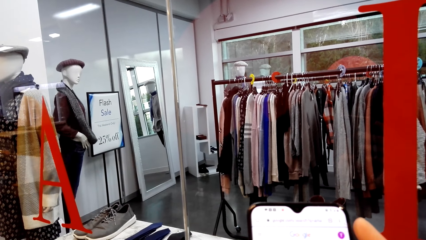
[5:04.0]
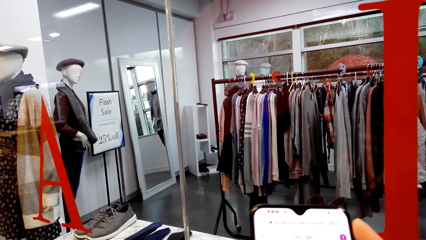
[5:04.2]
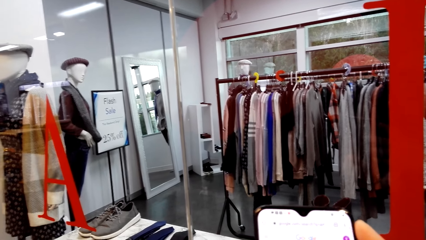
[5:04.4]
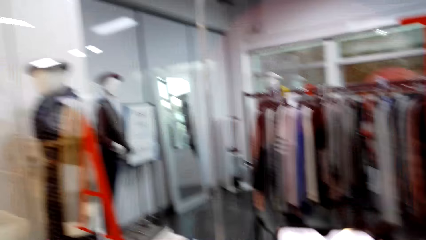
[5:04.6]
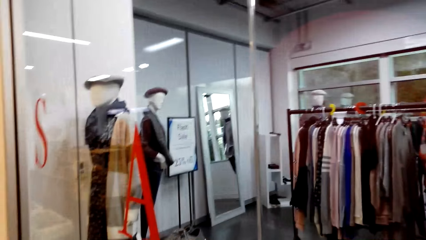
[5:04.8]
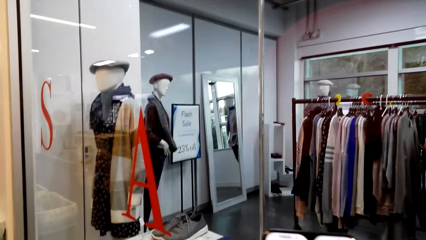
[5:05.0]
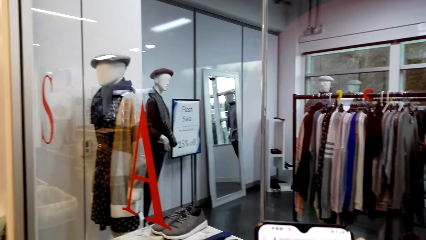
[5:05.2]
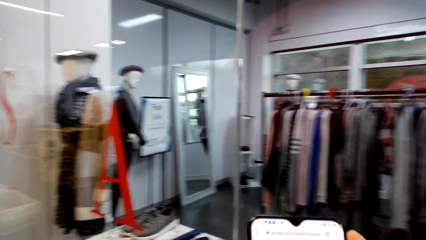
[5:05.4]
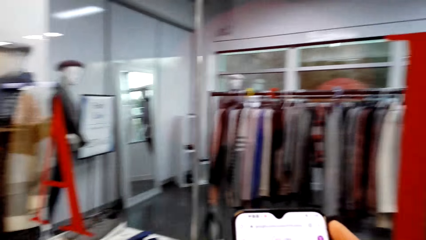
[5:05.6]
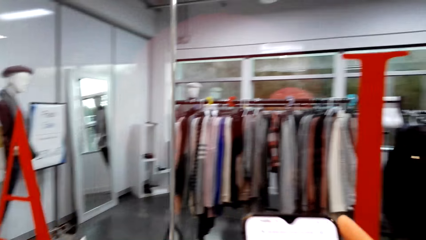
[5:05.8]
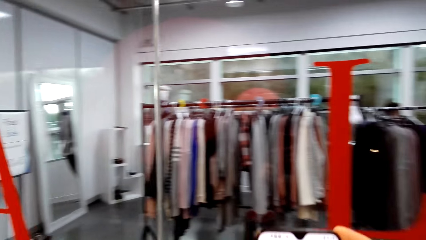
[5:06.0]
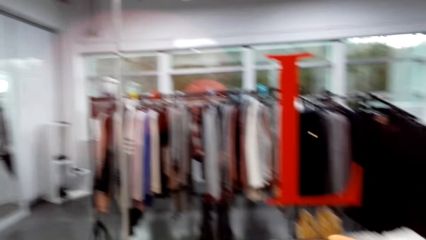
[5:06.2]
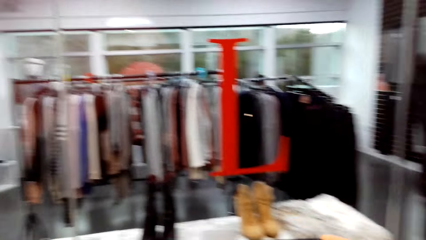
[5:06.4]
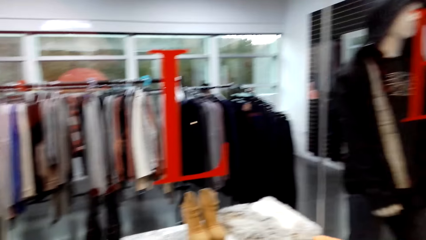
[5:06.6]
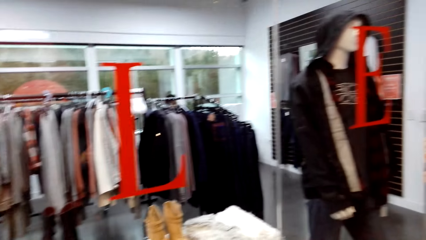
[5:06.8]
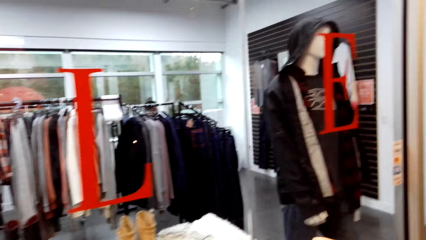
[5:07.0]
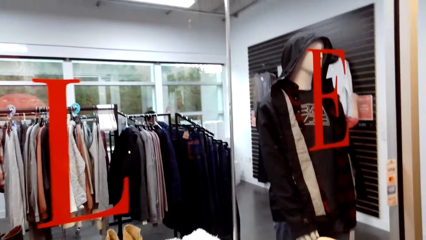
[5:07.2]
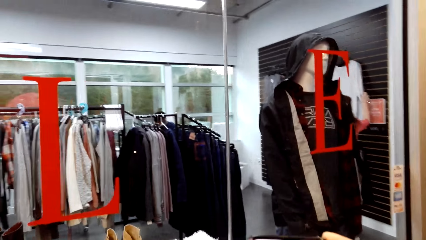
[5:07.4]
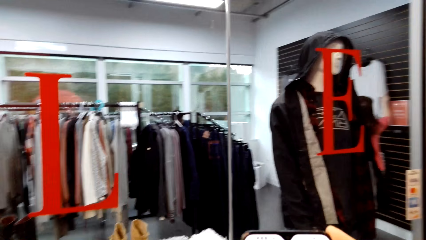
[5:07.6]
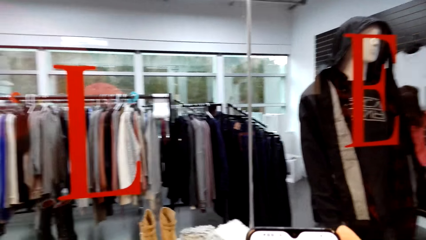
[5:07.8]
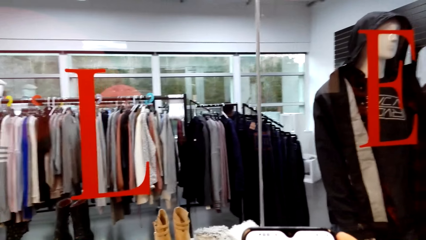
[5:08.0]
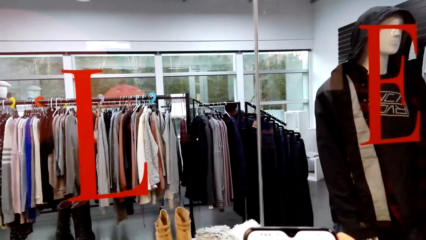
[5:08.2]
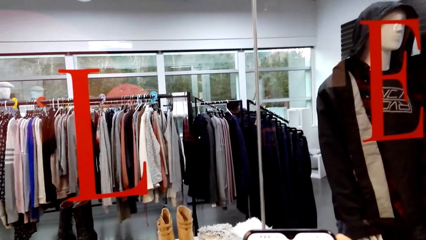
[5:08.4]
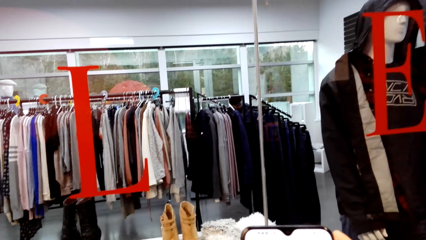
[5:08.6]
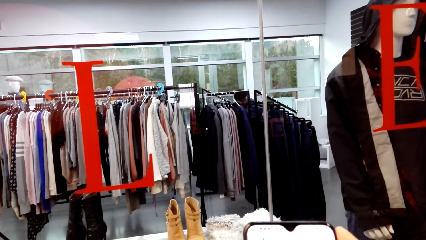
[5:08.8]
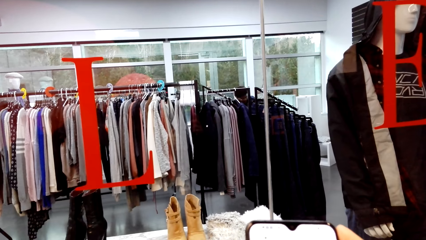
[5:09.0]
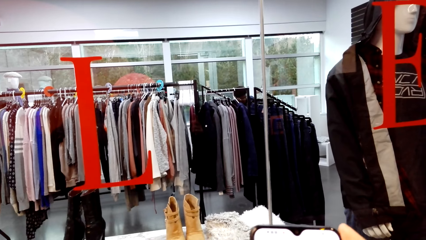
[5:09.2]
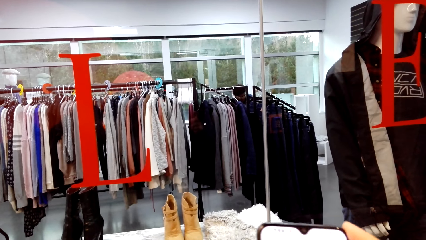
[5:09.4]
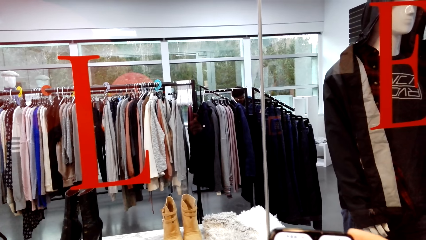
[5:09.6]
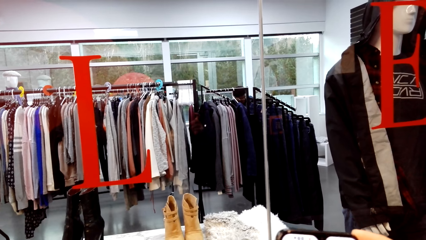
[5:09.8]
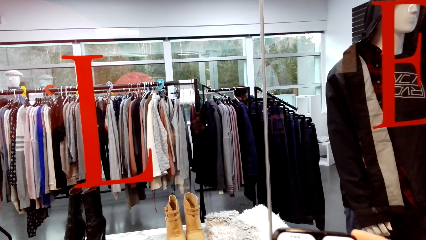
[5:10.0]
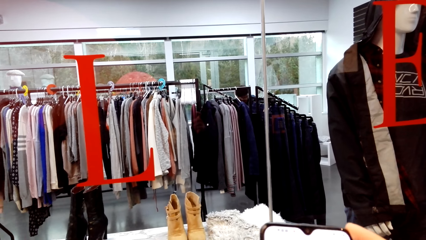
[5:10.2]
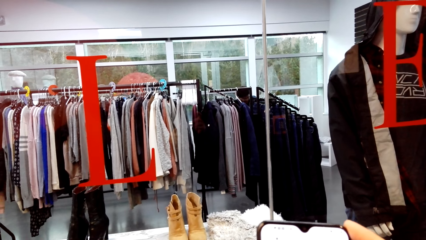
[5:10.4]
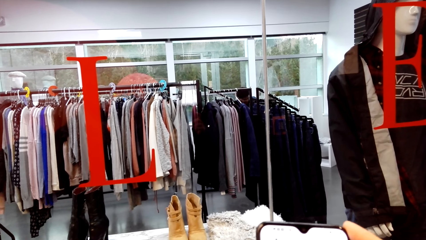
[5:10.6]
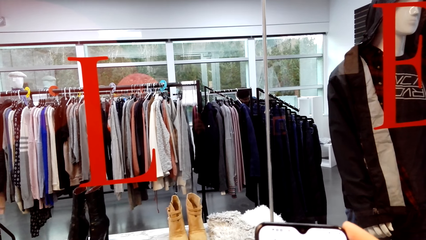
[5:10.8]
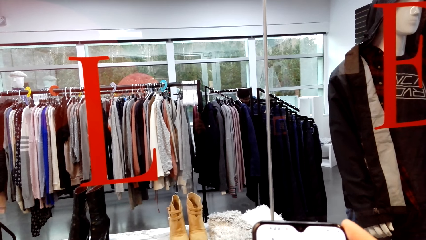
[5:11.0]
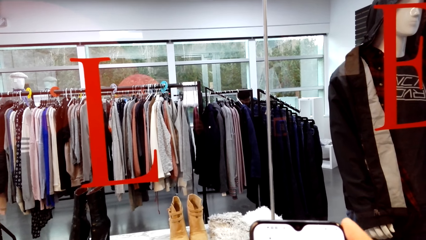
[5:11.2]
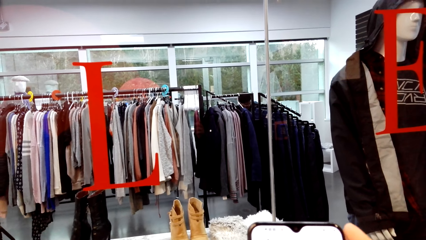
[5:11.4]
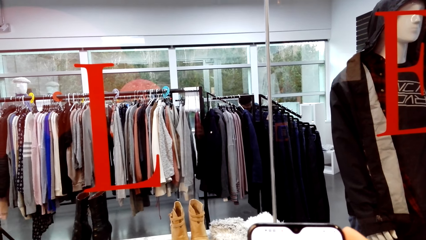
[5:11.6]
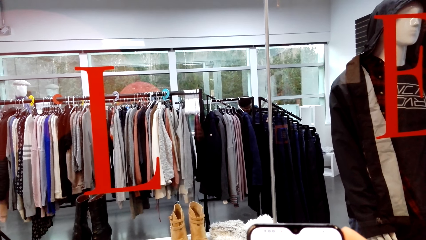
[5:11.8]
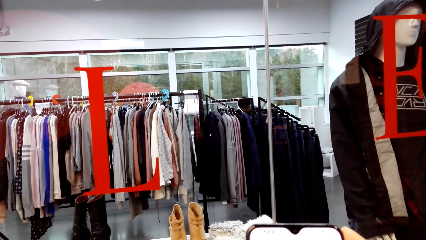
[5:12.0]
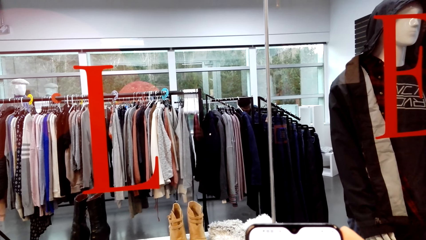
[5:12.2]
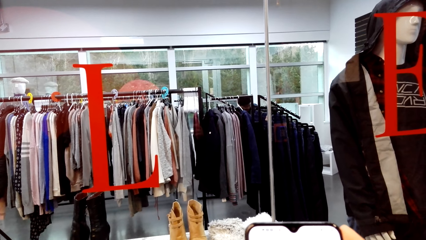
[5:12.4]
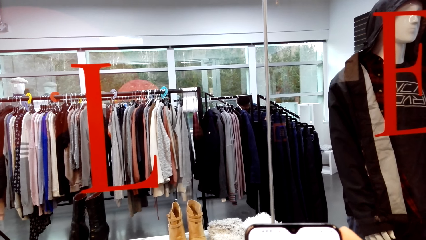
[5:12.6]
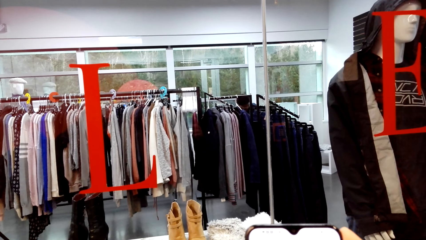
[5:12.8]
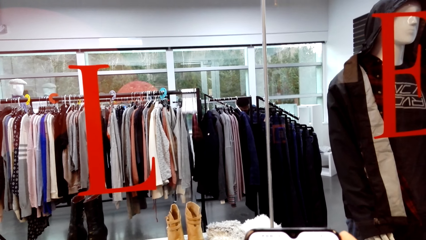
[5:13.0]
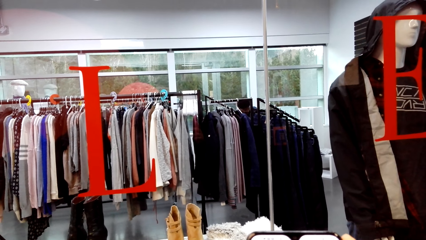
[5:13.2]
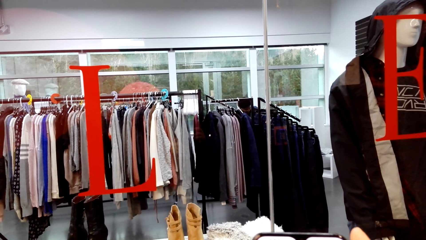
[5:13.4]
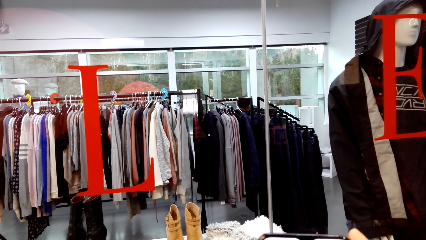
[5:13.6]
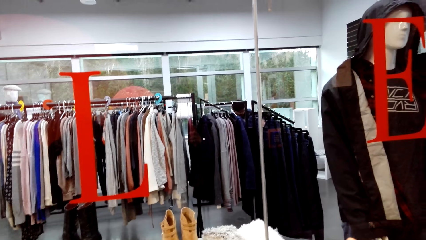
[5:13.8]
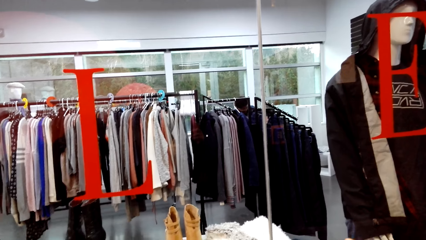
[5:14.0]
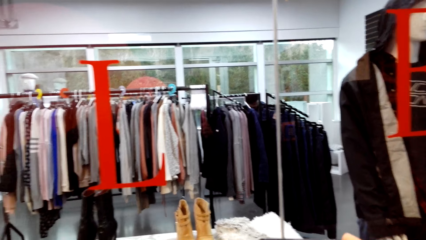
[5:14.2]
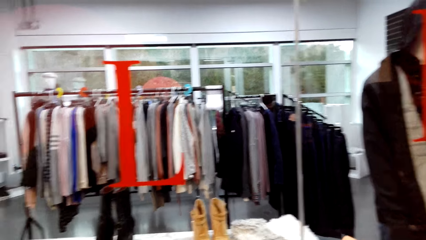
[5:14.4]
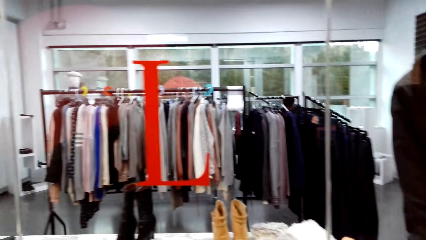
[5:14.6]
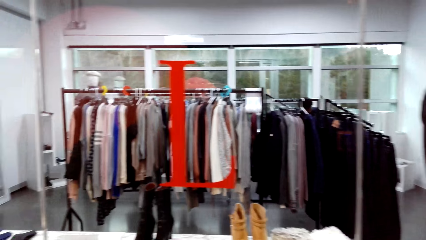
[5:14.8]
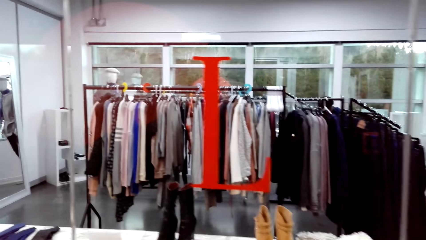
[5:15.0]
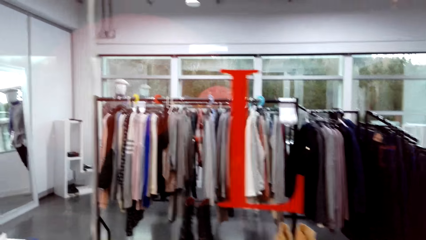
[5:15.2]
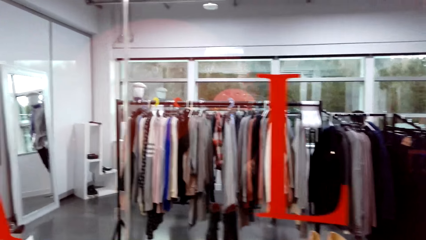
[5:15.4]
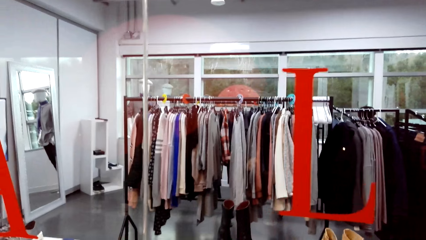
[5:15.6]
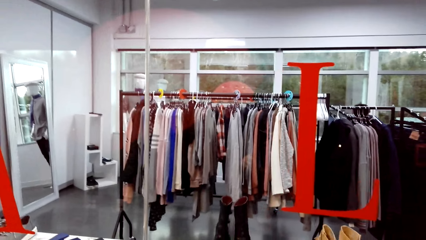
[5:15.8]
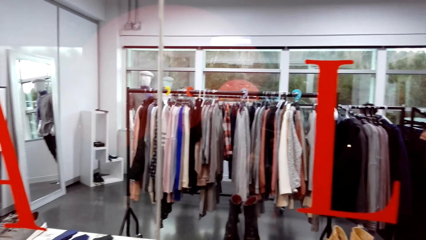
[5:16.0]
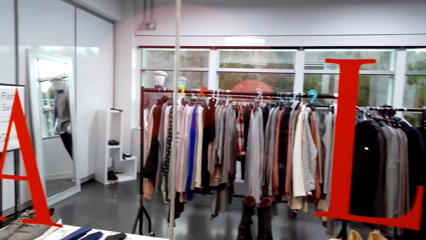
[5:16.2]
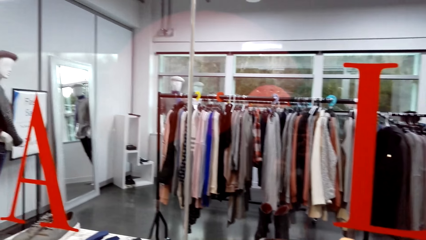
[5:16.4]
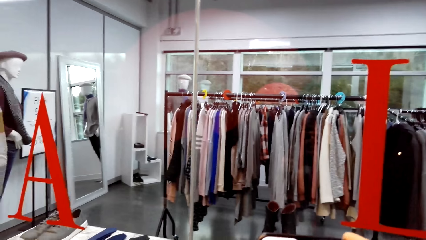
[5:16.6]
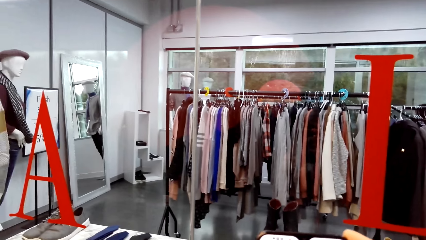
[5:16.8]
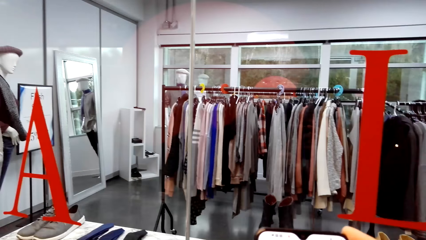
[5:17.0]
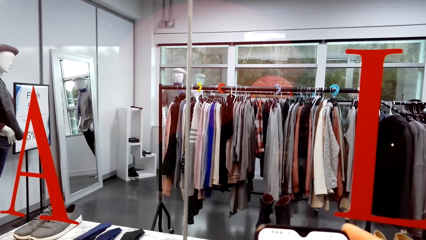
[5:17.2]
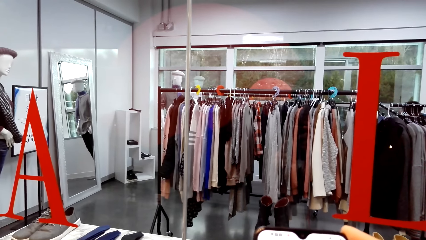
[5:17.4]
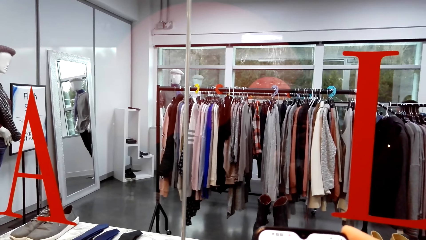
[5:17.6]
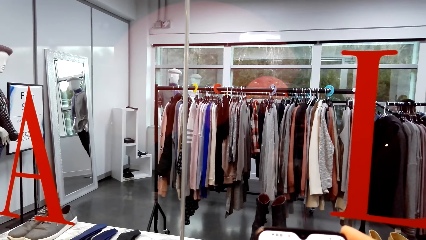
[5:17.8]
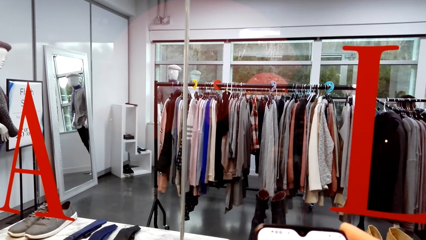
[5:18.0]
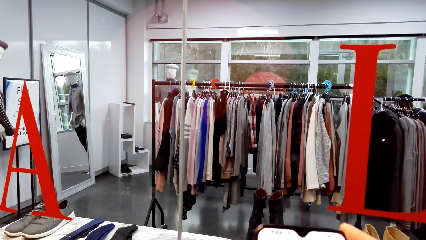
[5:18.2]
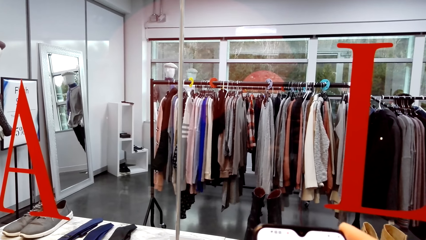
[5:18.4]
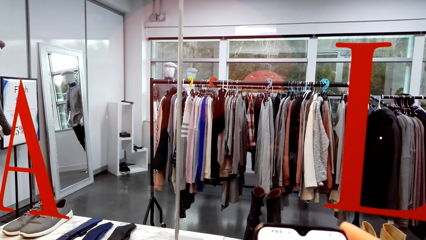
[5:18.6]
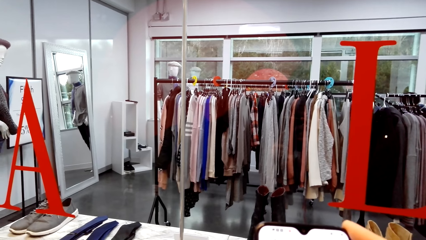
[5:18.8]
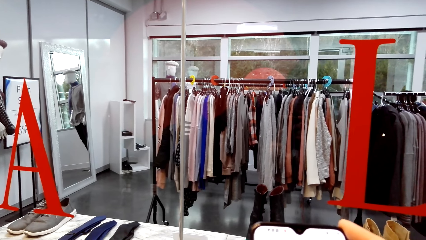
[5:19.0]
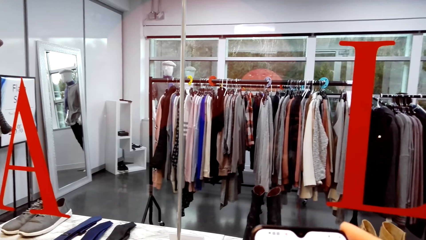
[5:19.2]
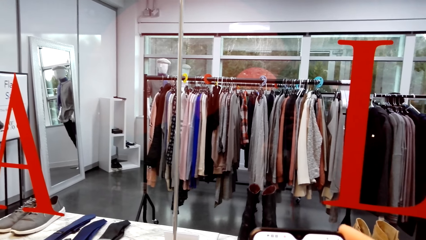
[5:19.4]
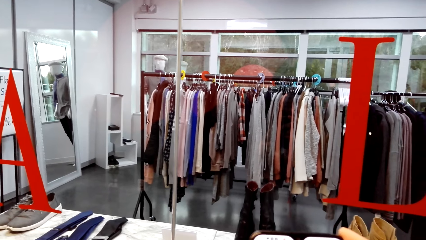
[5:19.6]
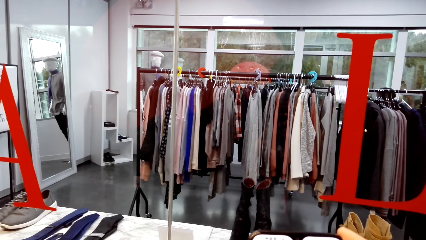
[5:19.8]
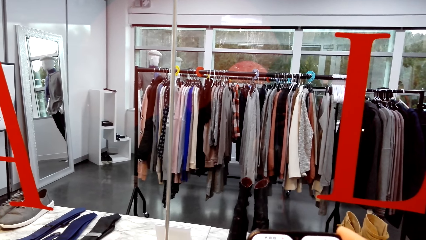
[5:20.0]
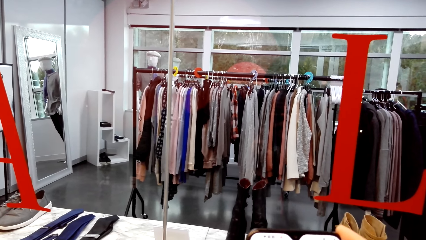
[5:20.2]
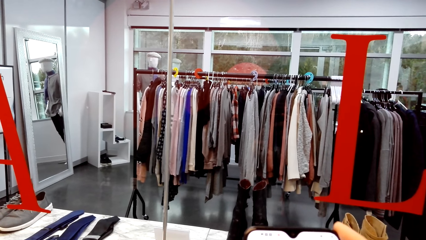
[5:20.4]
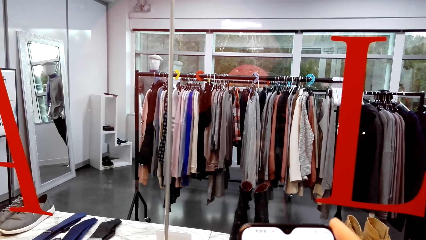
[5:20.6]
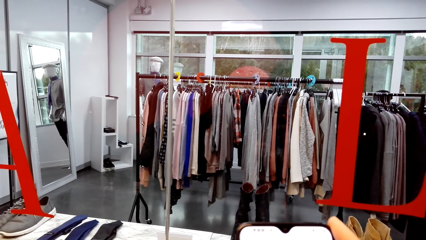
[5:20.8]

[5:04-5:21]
The camera wearer laughs. They look around. They look in the clothing store. They look at the phone.
